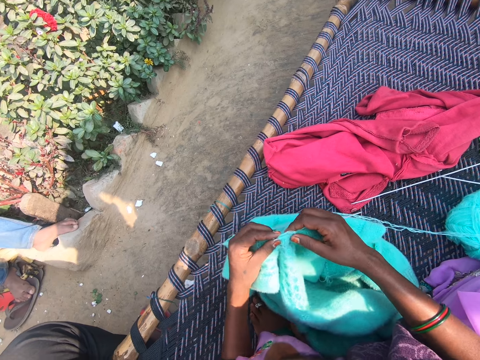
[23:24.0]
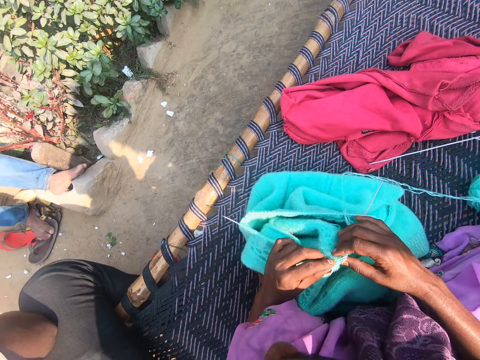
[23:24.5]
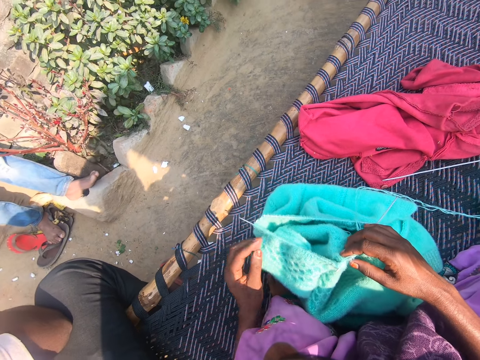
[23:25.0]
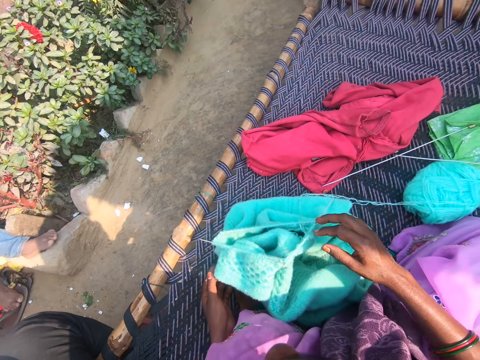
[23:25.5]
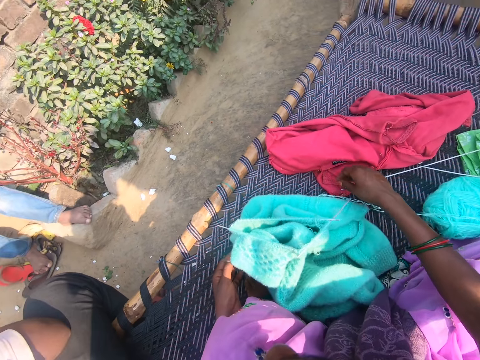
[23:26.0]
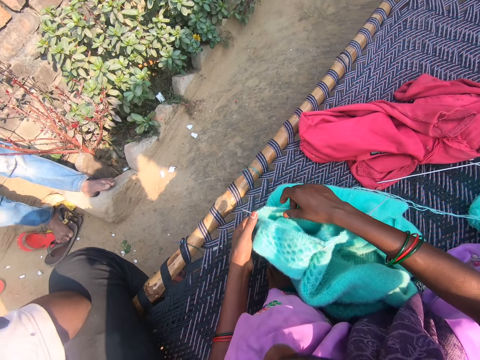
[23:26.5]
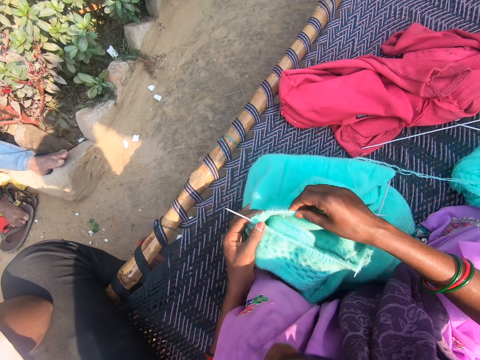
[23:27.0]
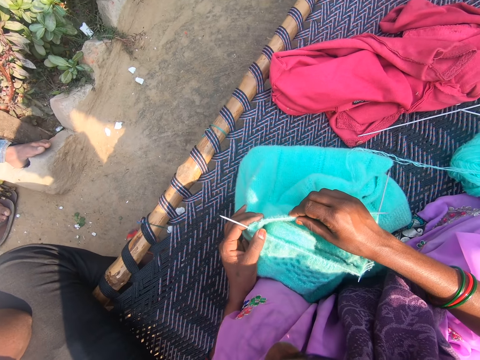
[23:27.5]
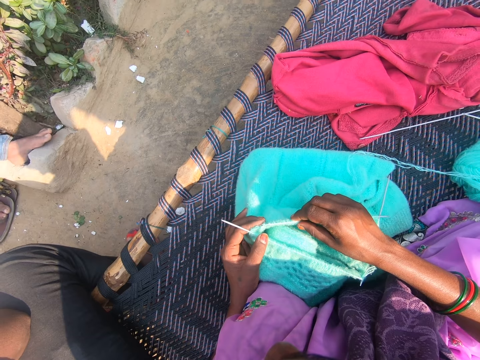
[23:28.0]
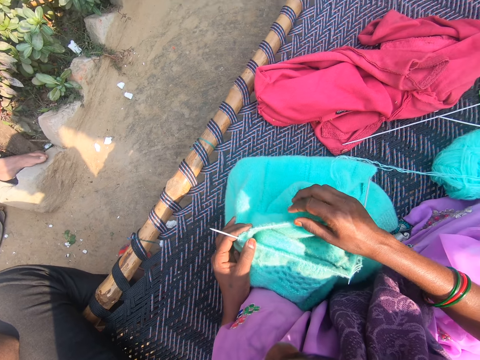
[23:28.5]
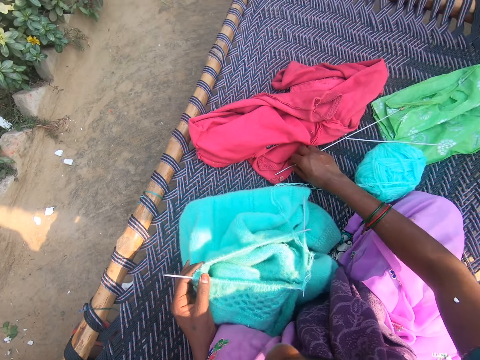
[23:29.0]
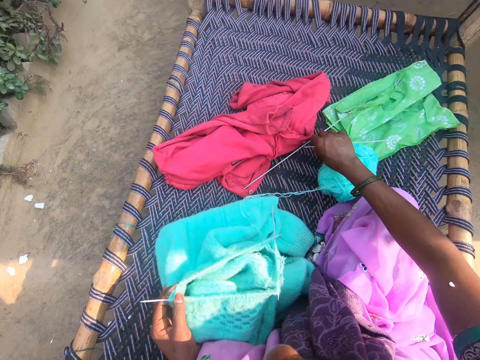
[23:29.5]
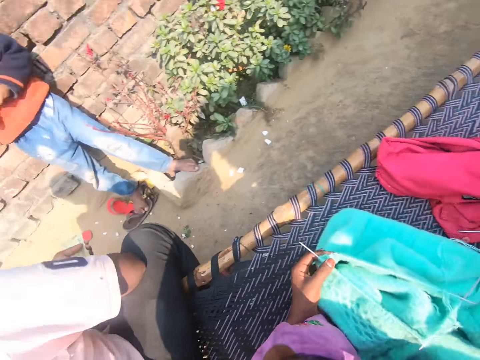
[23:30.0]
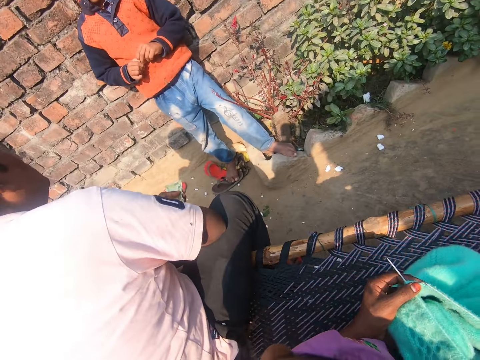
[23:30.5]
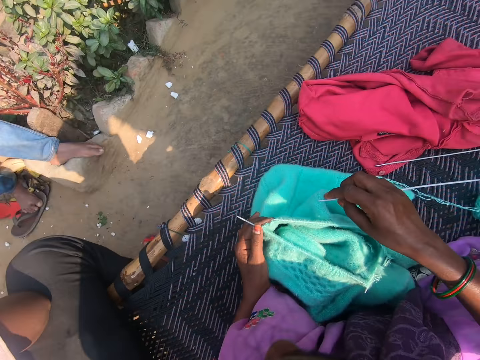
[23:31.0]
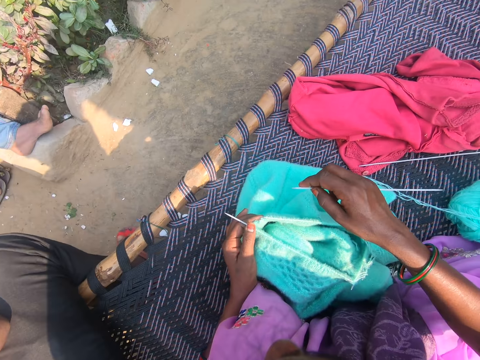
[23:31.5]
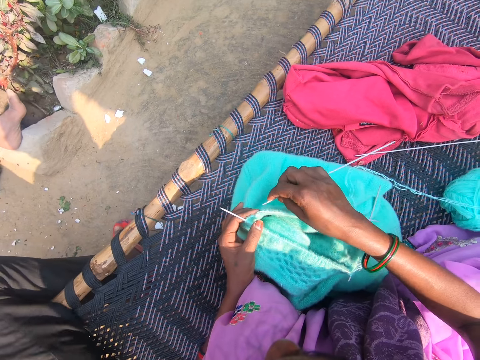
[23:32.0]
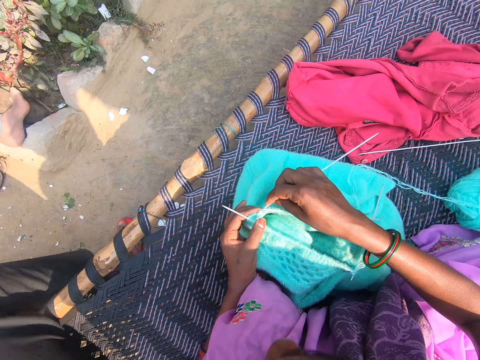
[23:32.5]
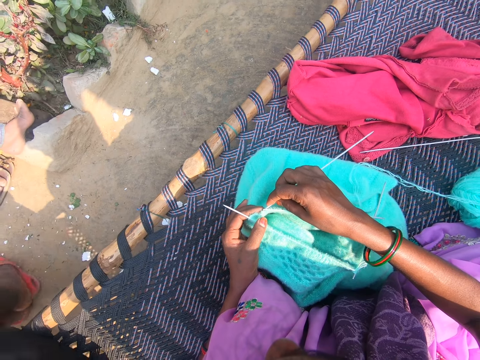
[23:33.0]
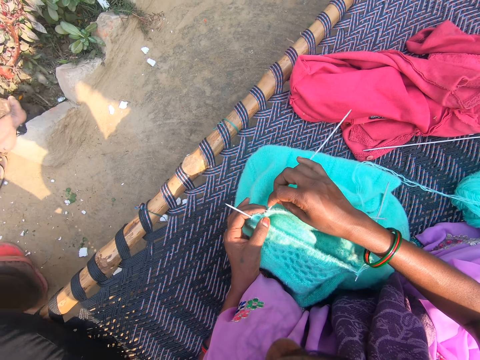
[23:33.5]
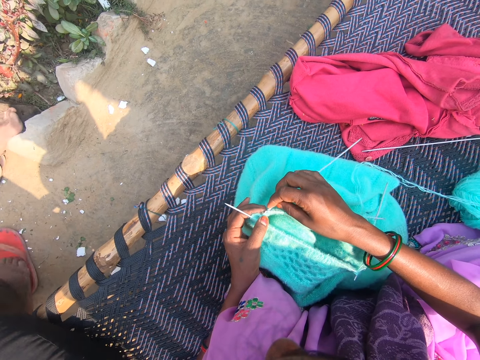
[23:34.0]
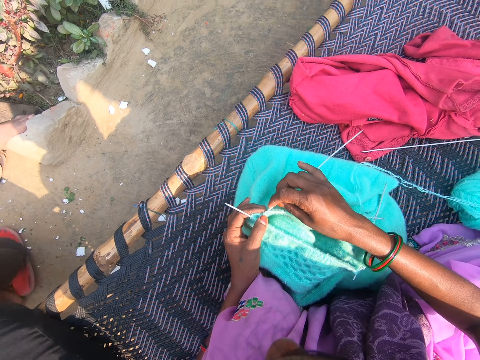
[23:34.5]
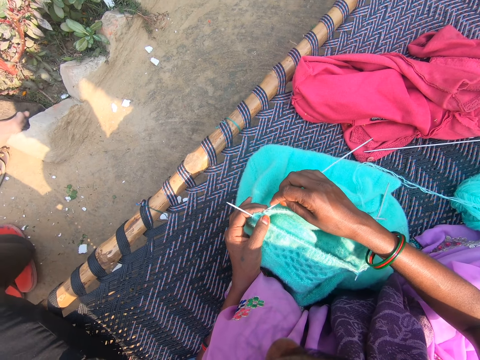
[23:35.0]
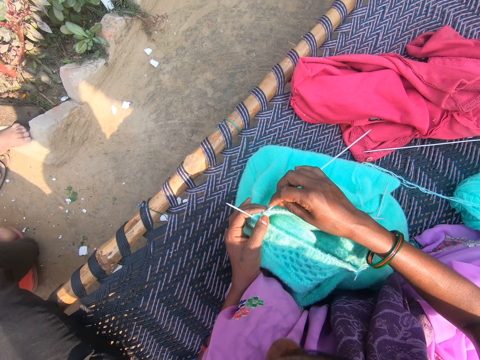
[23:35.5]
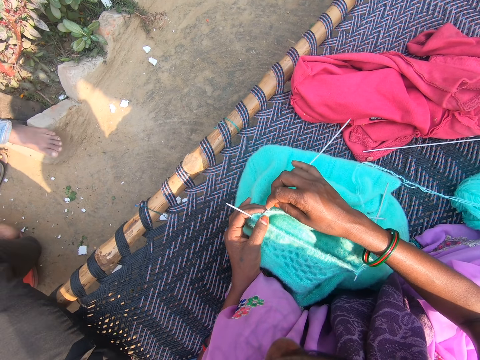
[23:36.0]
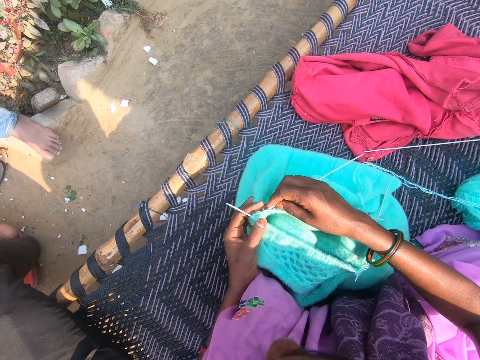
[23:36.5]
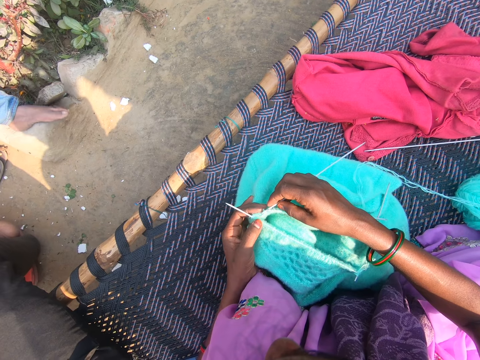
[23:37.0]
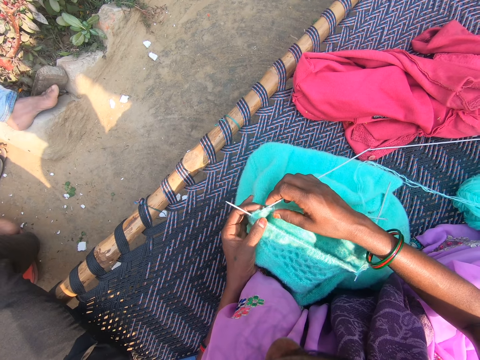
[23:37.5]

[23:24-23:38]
The camera wearer adjusts the sweater with both hands. They pick up a crochet needle. They knit crochet.

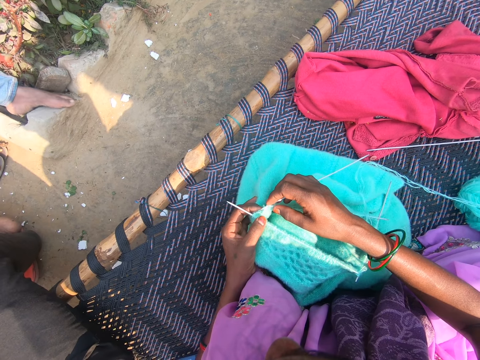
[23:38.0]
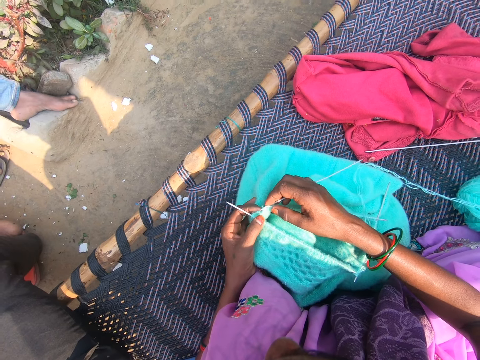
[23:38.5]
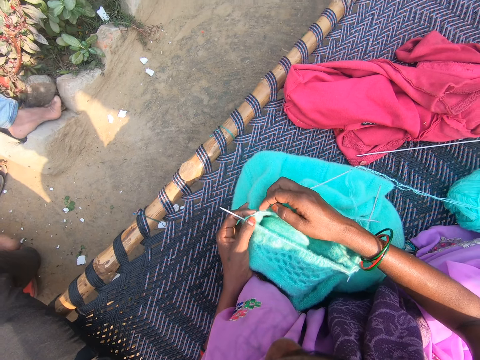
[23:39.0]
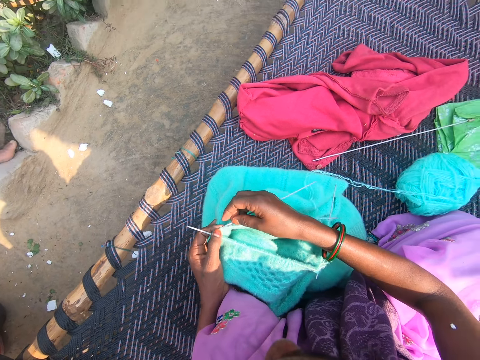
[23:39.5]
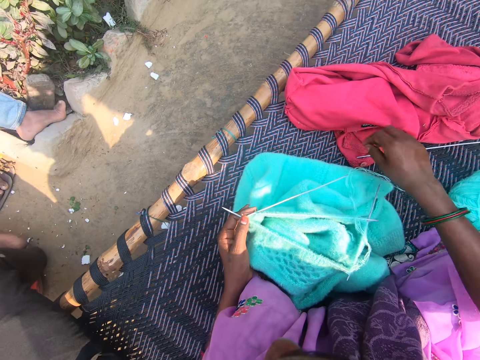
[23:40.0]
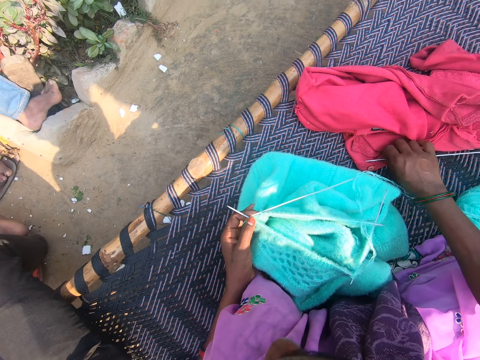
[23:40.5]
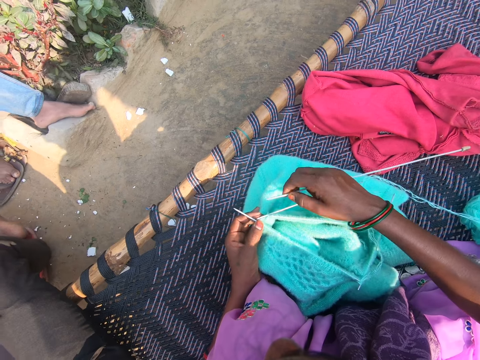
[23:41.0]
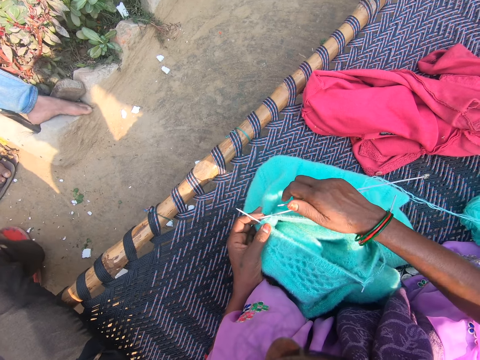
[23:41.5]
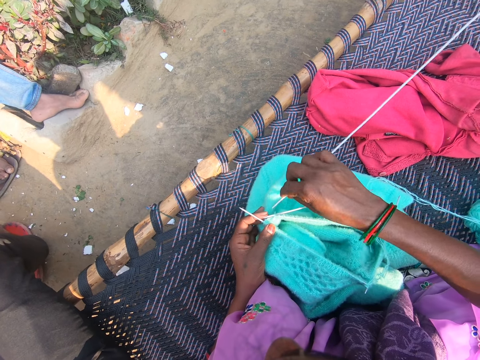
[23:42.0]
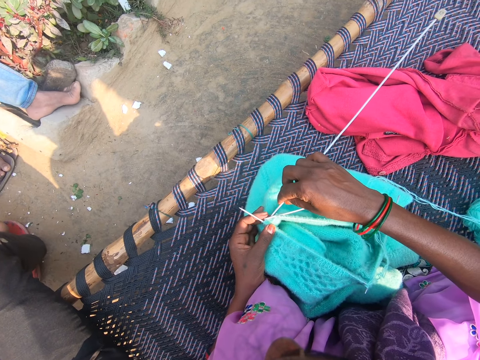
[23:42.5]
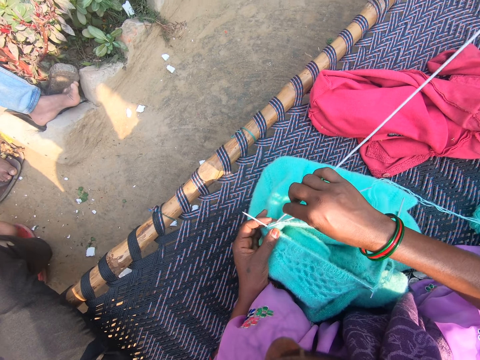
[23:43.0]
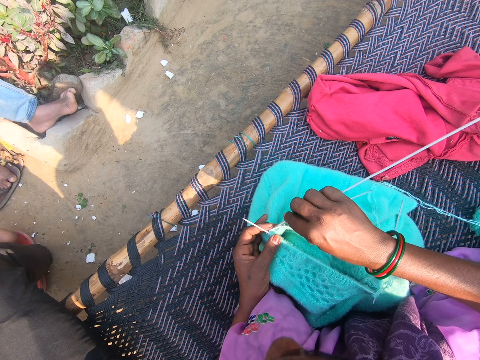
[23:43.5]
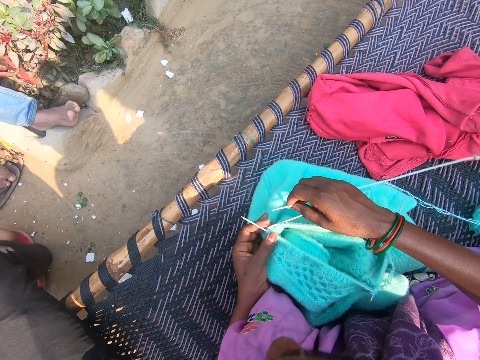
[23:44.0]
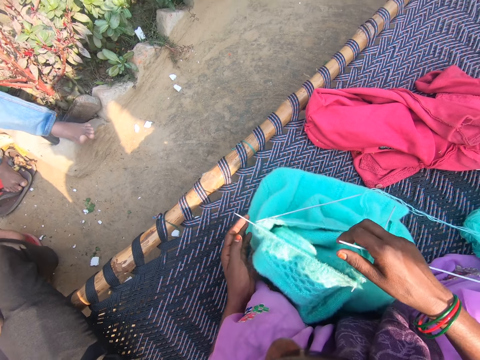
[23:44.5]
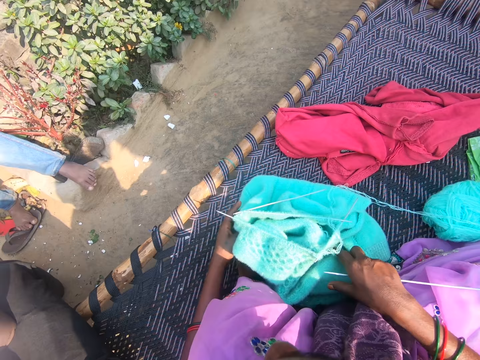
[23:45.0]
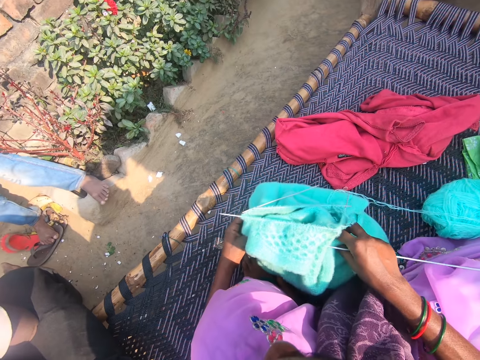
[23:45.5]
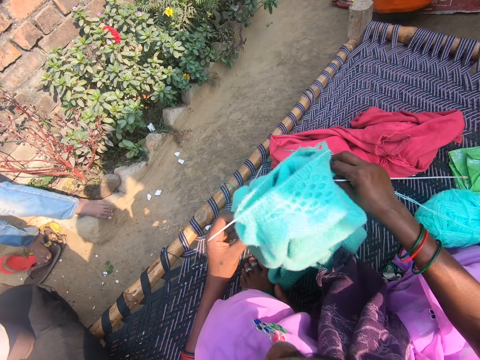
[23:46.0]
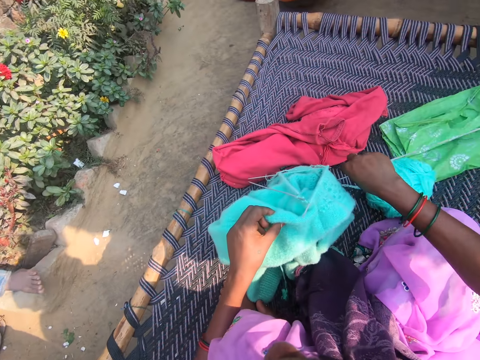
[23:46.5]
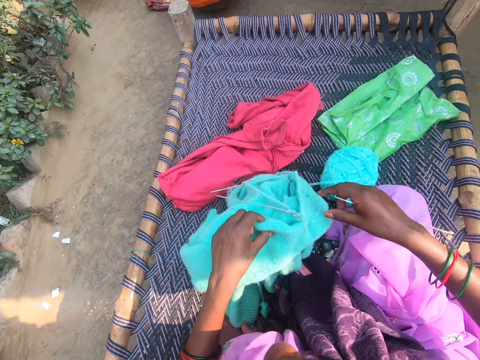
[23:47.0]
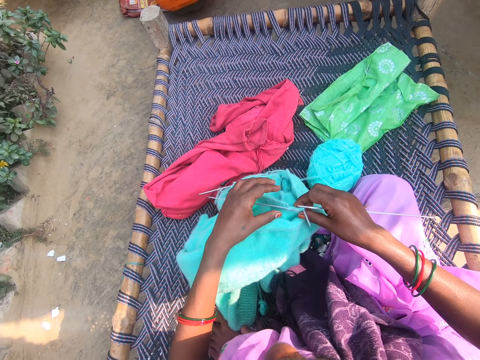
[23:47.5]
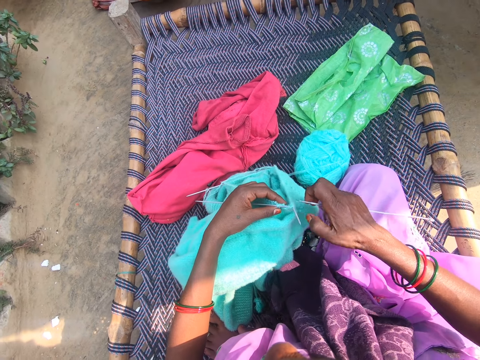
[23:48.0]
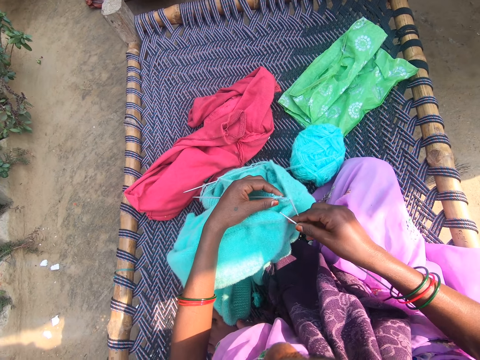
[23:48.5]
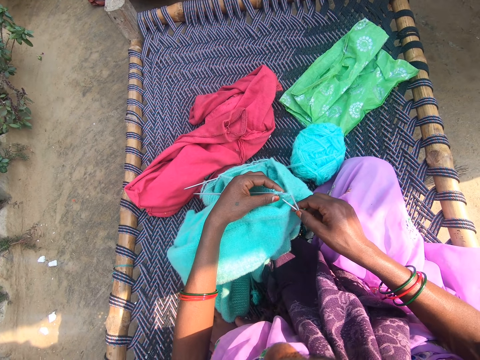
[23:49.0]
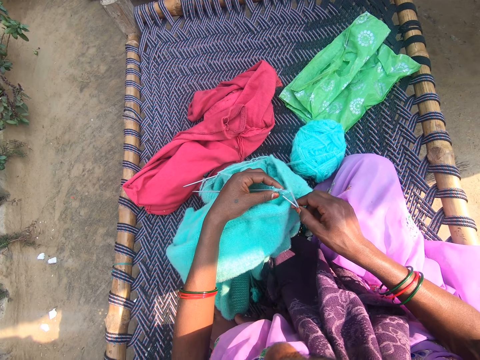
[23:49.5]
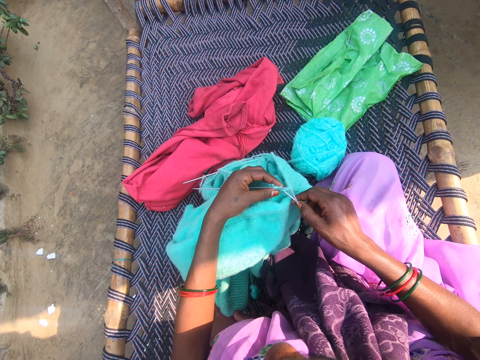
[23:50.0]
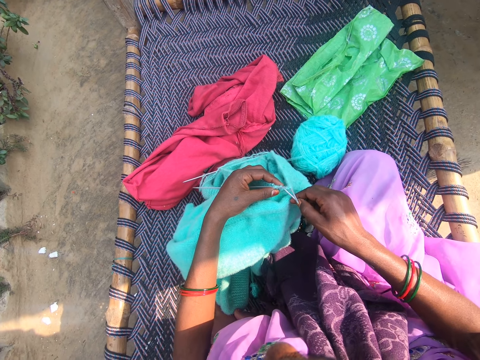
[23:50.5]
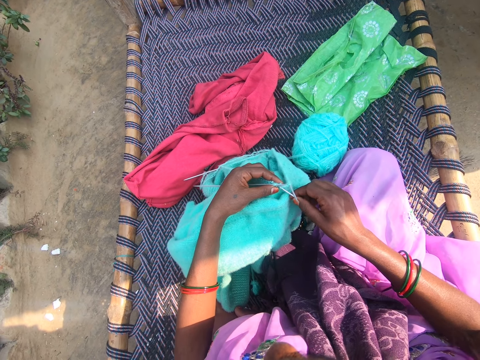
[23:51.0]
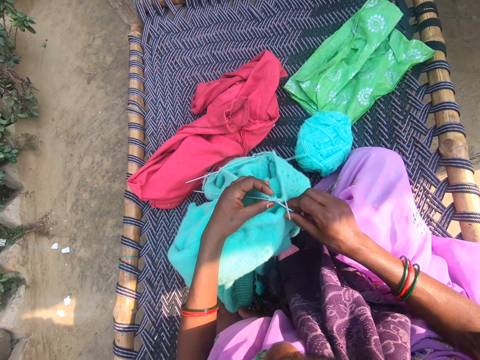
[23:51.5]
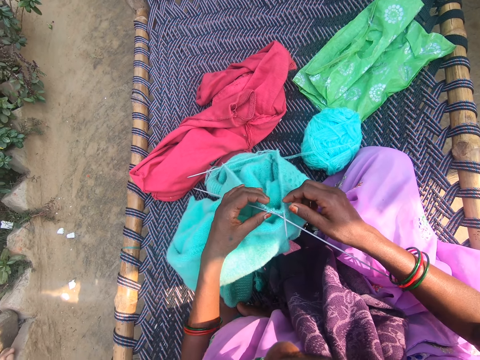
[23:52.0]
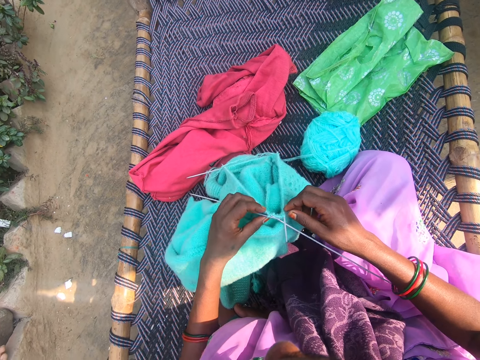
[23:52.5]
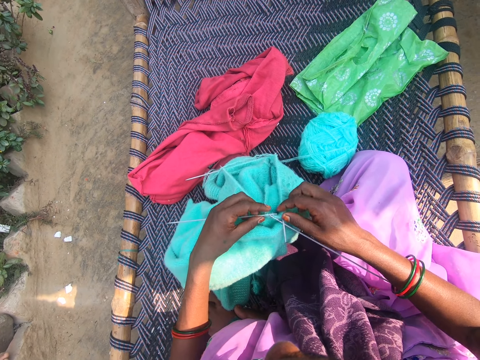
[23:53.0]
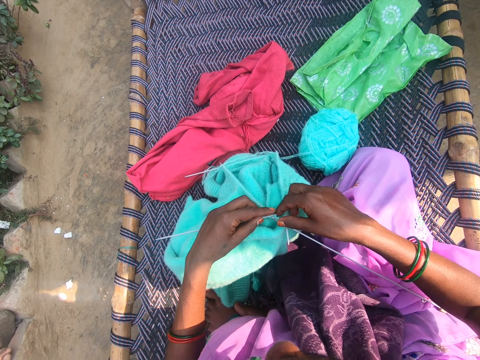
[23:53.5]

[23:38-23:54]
The camera wearer picks up another knitting pin from the woven bench with her left hand. She knits crochet. She adjusts the sweater on the lap with both hands. She knits crochet.
